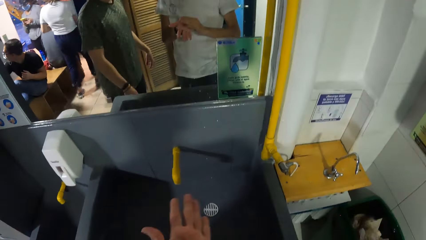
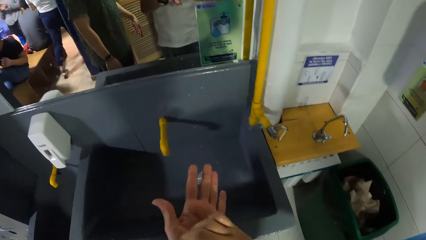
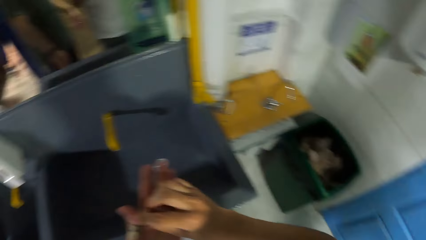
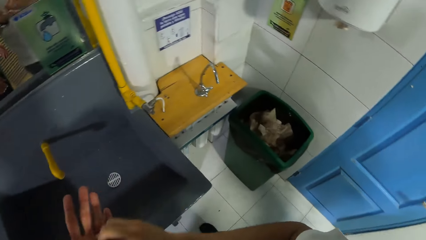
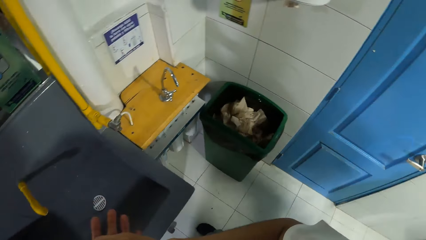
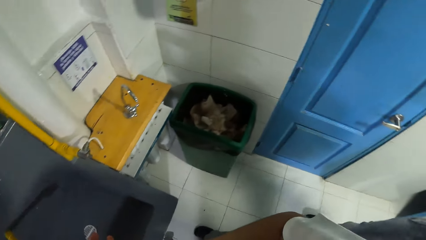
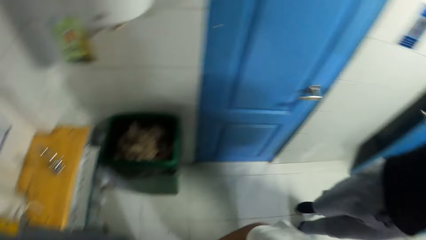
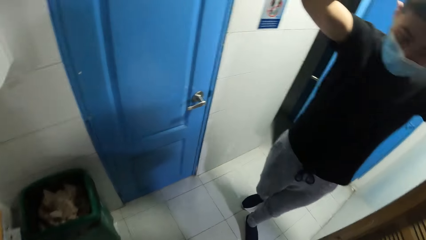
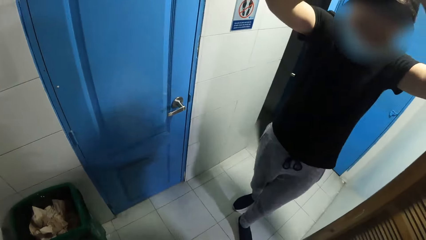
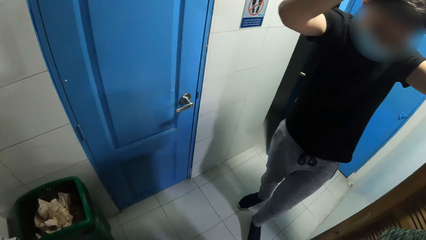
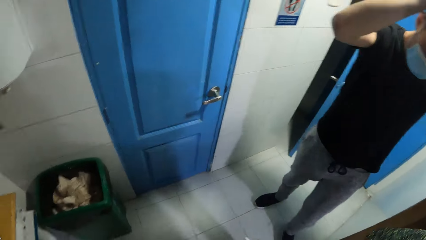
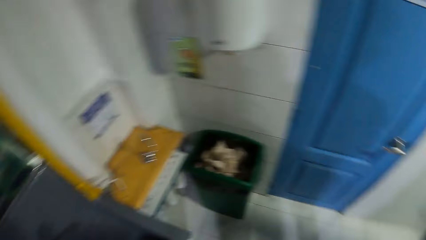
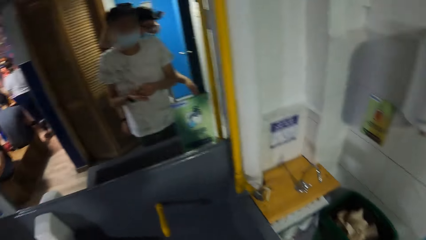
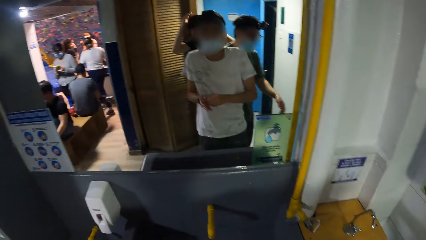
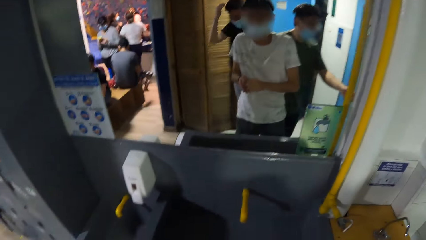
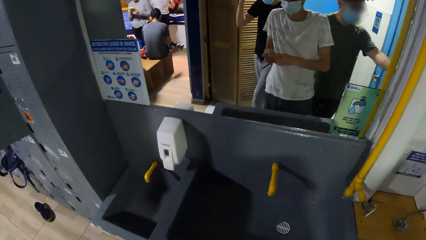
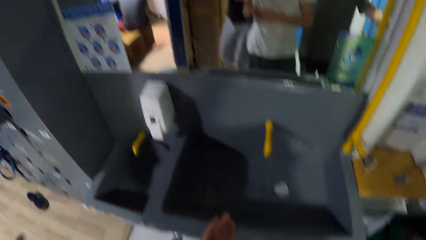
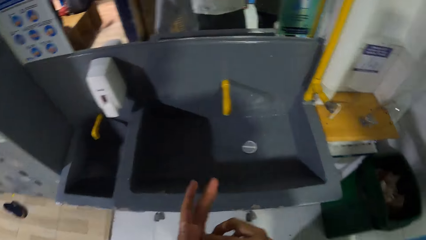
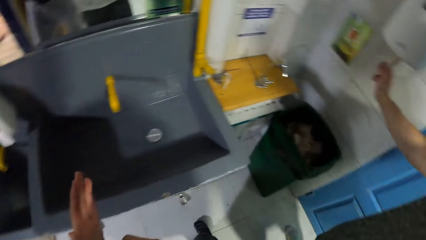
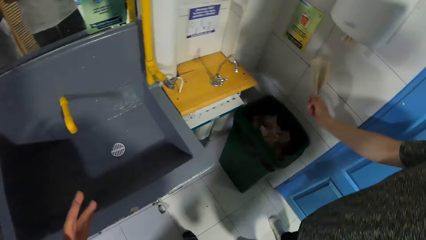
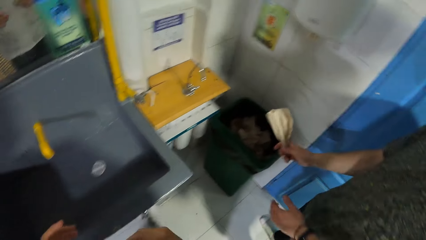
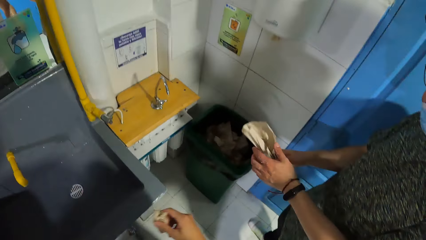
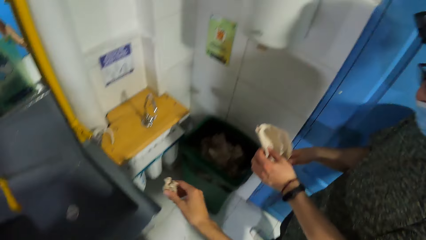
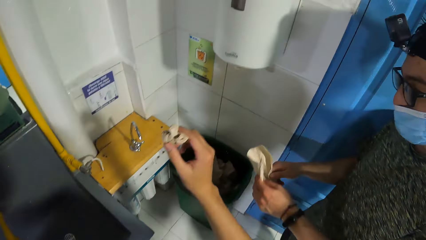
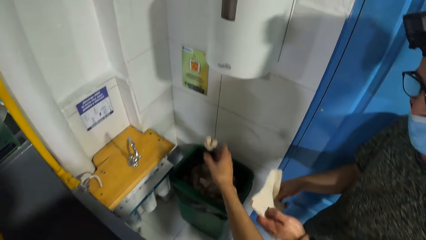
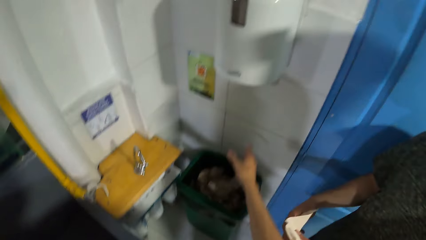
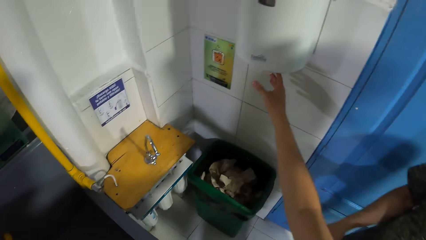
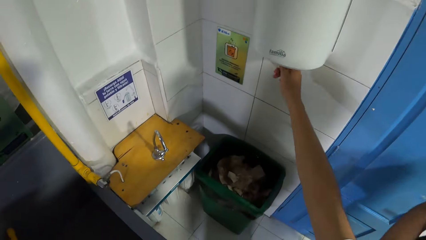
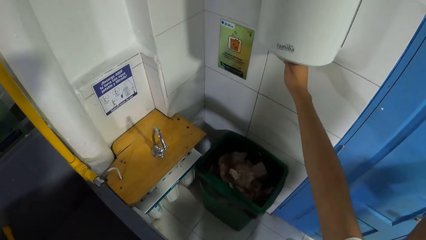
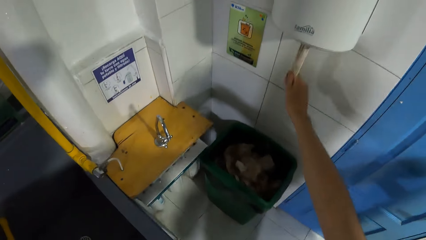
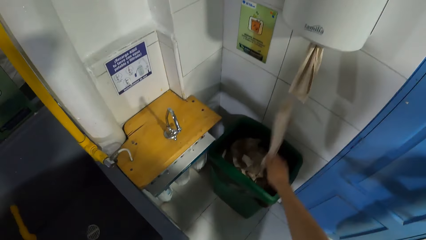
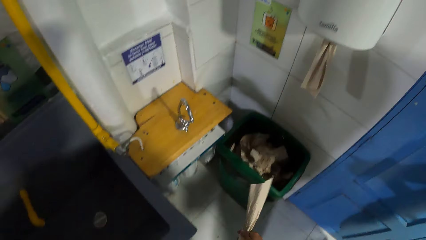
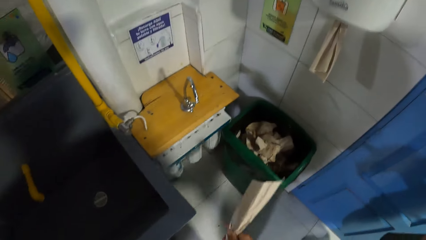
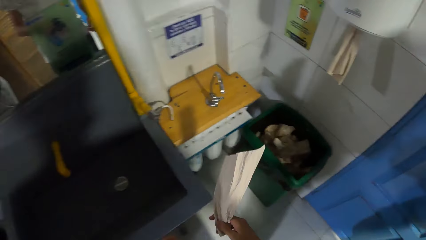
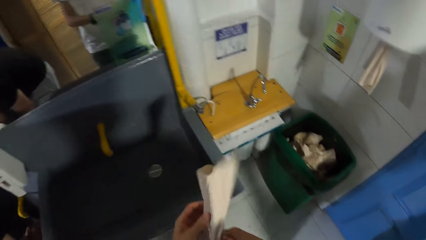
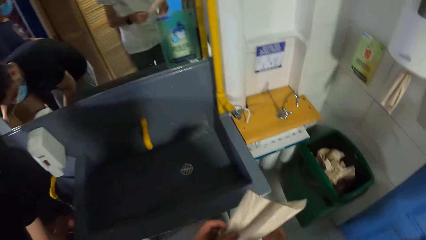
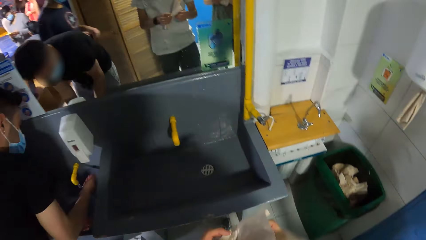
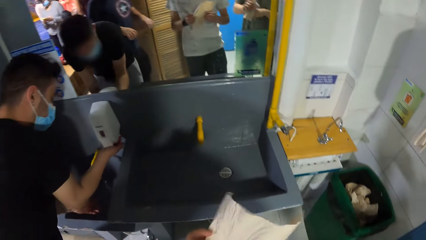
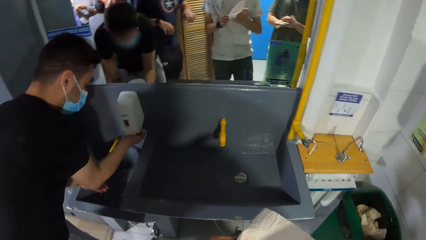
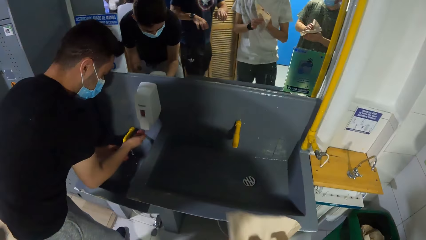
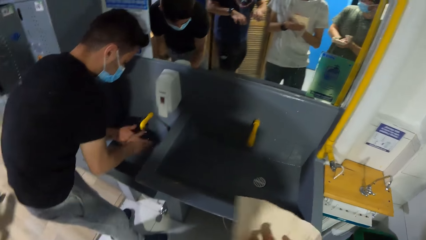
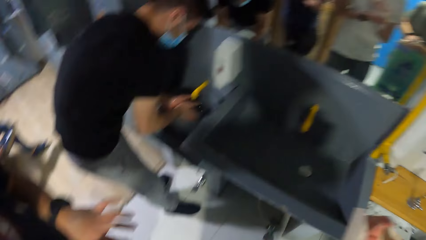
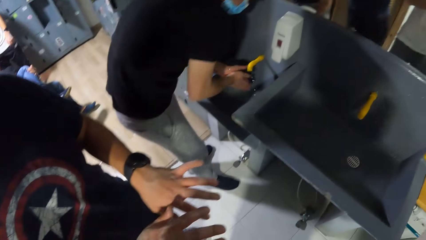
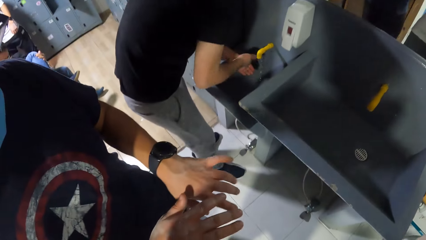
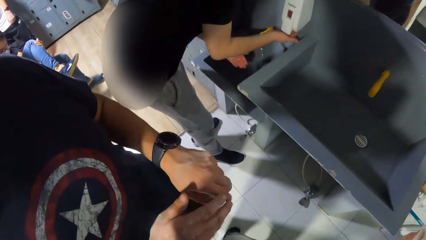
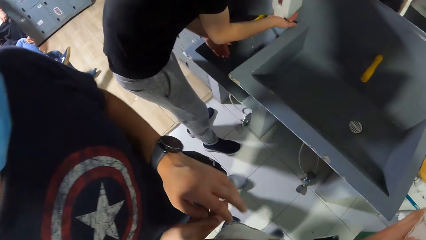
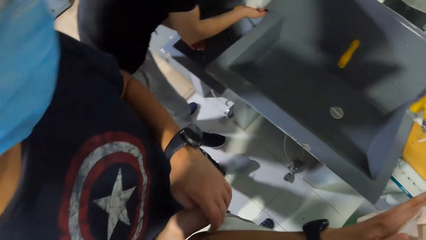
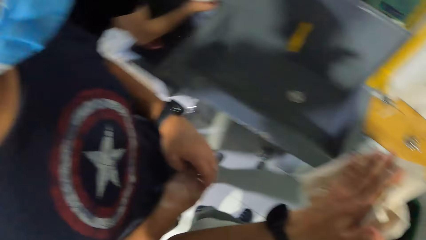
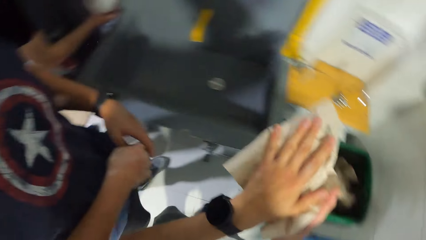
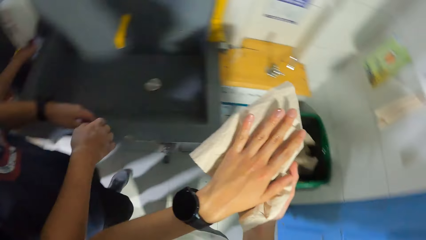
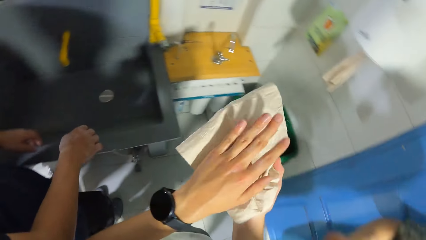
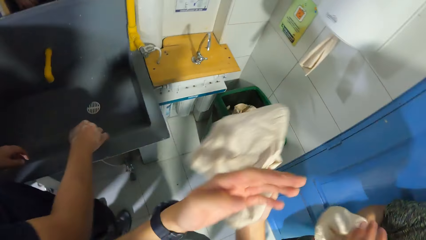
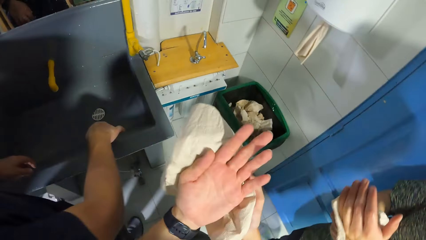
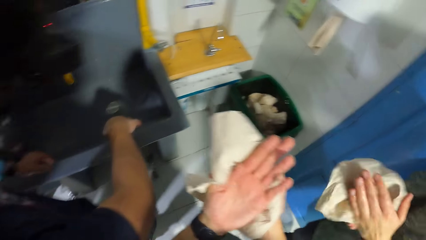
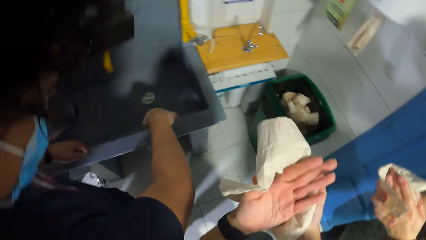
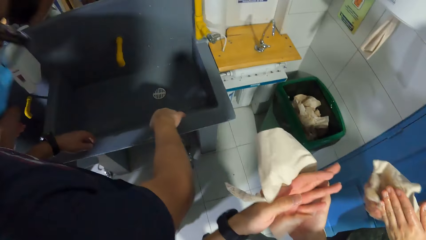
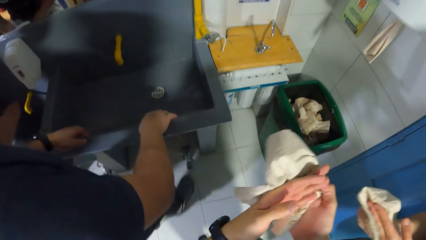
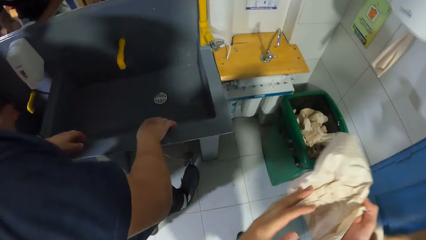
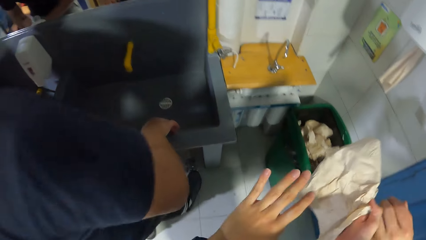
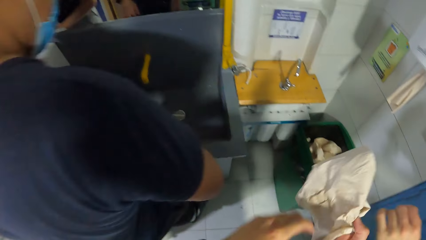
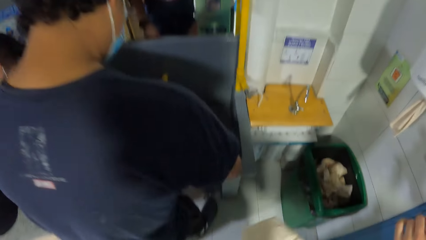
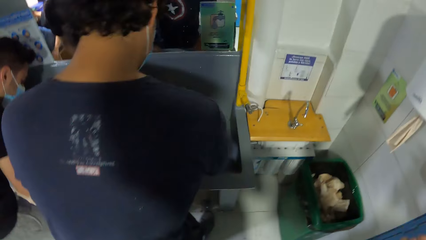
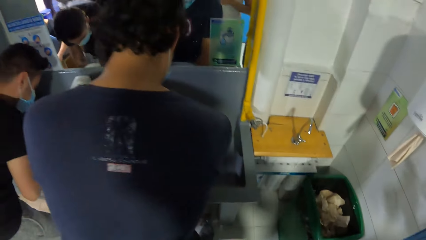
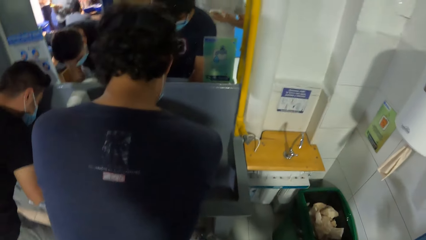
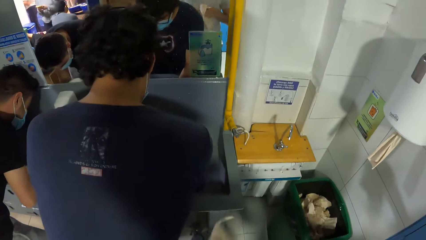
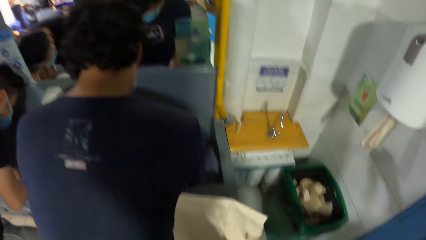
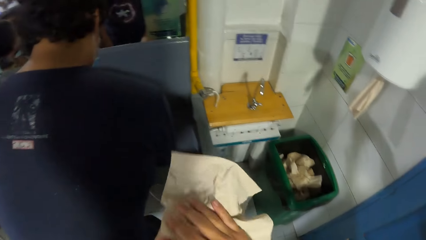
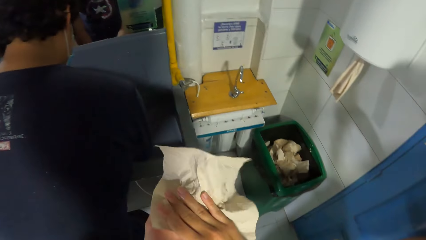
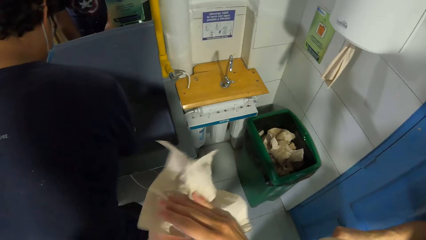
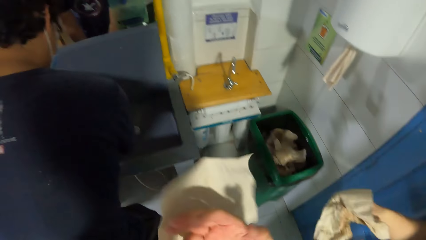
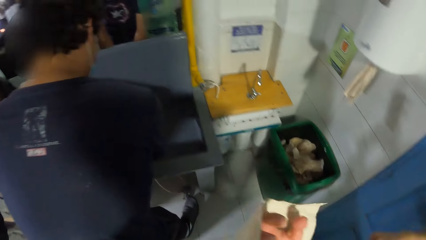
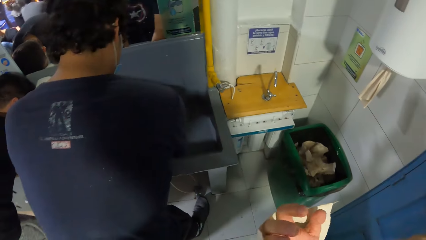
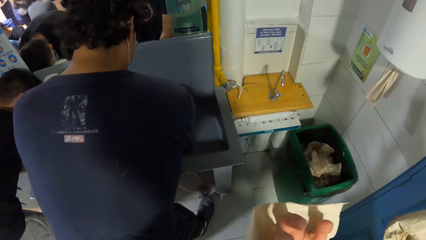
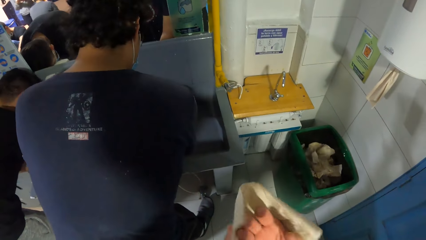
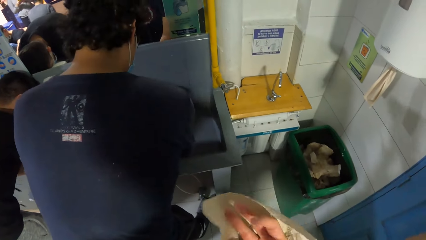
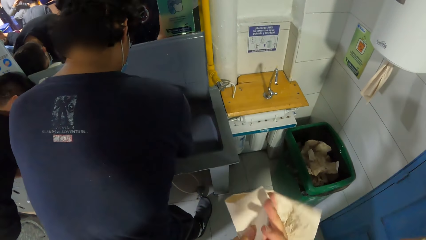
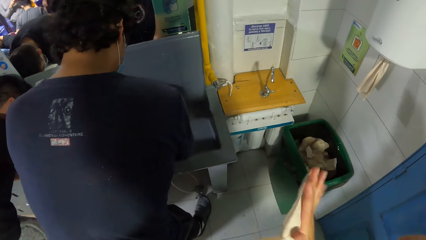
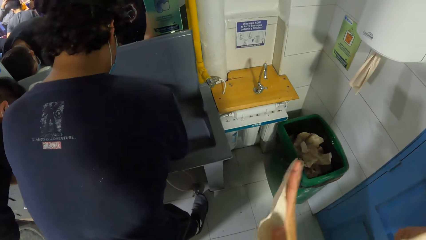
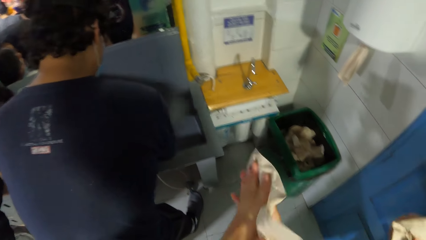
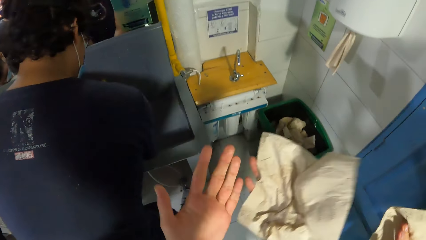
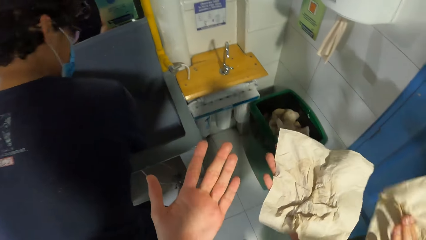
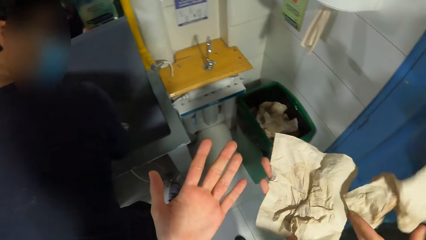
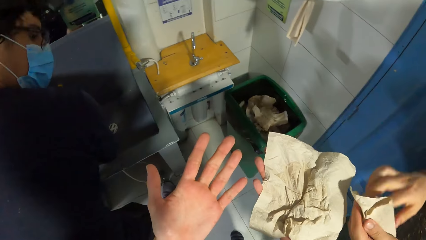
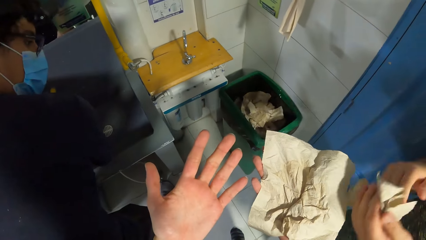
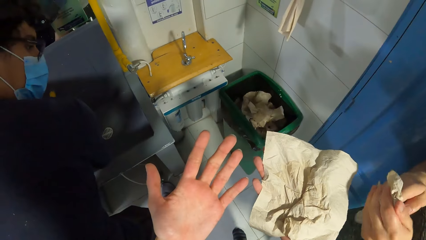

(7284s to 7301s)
The camera wearer looks at the hands. He looks around. He wipes the hands. He lifts the tissue paper up. He drops the tissue paper in a waste bin with his right hand. He lifts the hand up. He takes a tissue paper from the toilet roll holder with his right hand. He holds the tissue paper. He dries his hands with the tissue paper. He holds the tissue paper with both hands. He straightens the tissue paper. He looks around. He wipes the hands.
